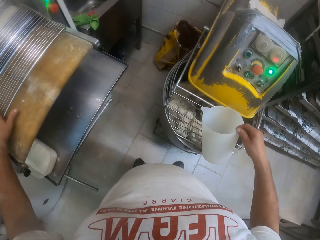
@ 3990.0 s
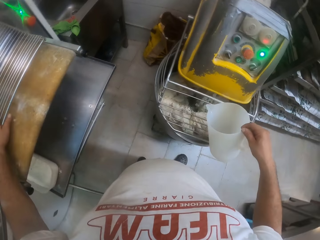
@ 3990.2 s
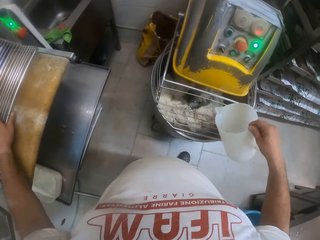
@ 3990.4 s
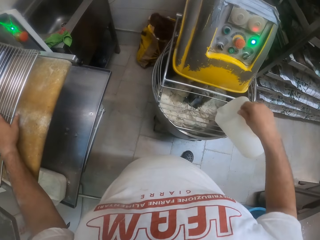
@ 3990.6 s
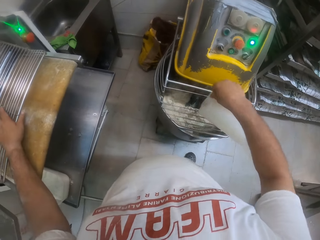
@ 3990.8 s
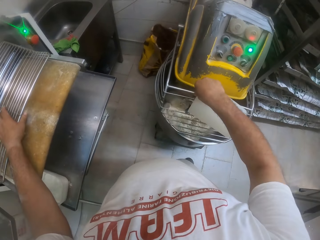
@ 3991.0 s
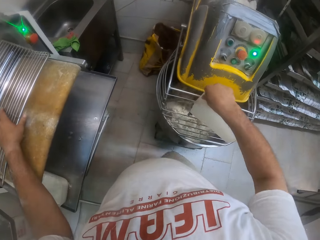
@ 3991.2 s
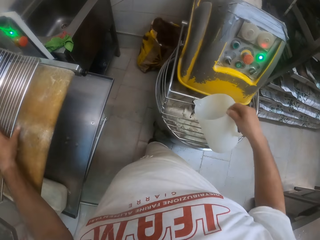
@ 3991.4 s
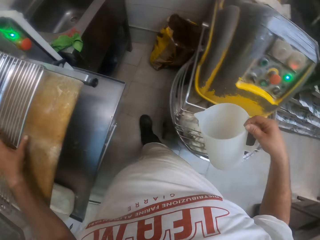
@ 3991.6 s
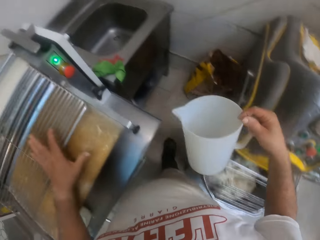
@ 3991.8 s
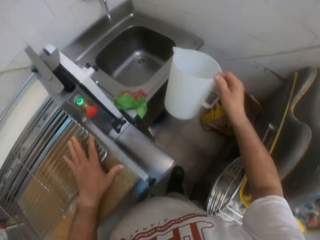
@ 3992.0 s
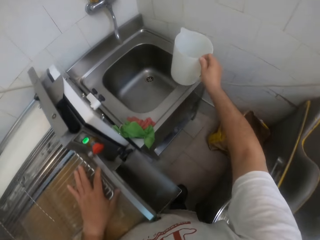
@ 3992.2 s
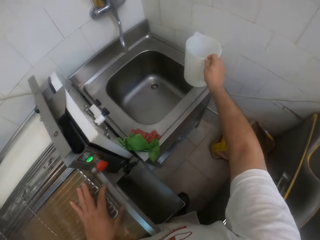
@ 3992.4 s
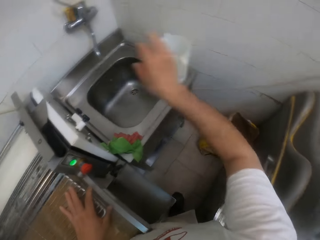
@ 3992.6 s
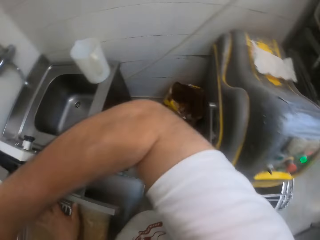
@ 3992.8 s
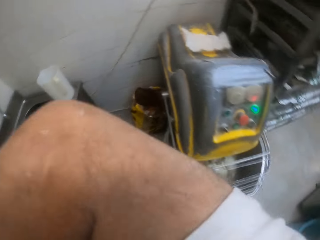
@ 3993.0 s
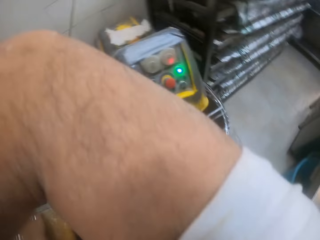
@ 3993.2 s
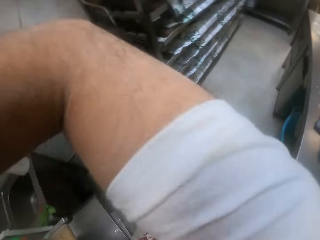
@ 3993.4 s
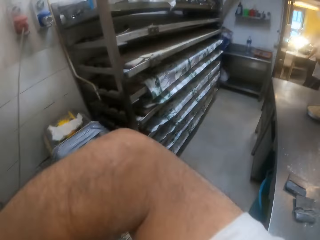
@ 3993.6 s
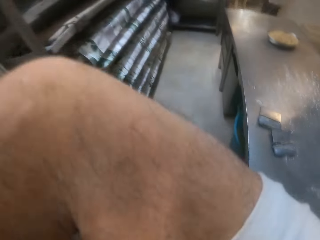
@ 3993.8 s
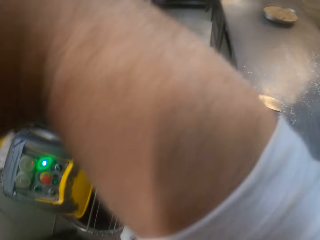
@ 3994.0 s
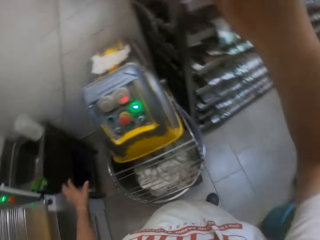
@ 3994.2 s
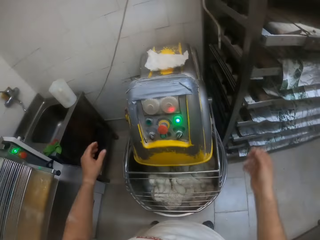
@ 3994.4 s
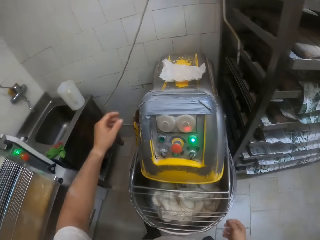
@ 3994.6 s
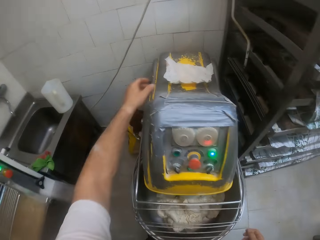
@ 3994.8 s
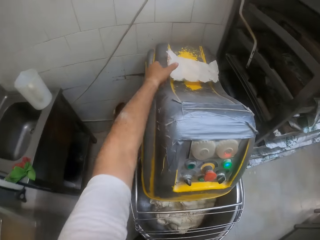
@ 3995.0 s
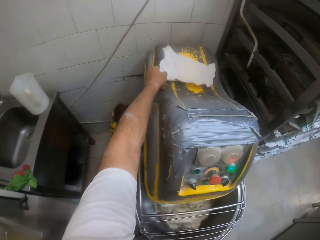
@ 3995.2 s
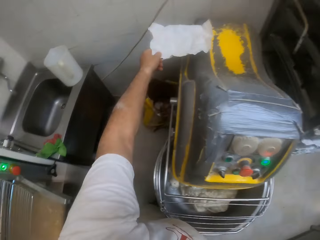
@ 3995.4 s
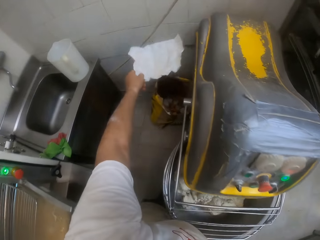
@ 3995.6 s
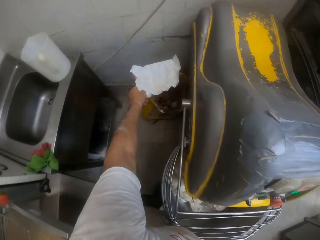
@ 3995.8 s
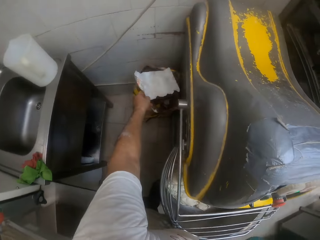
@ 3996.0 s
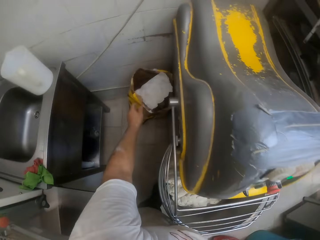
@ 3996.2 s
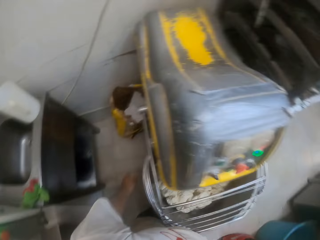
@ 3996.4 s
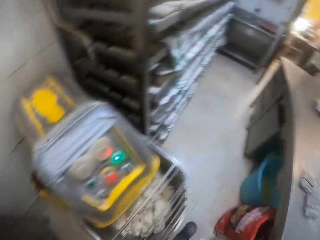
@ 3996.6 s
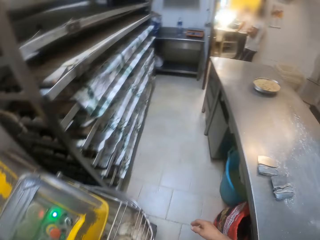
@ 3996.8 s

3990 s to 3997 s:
The camera wearer drops the jug on the kitchen sink with his right hand. He lifts his hand to something. He picks up a paper on the dough kneading machine with his left hand. He drops the paper in a dustbin with his left hand.

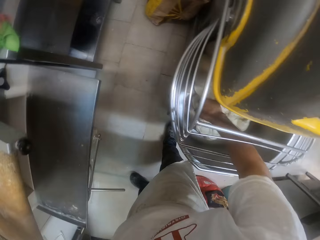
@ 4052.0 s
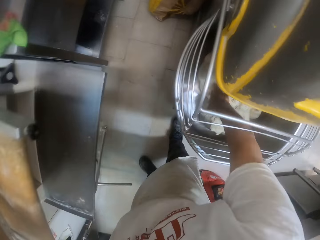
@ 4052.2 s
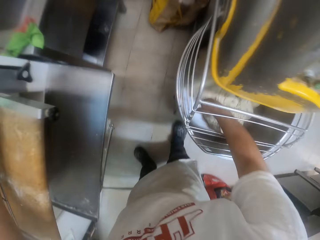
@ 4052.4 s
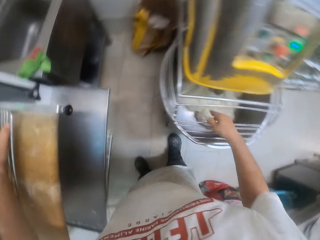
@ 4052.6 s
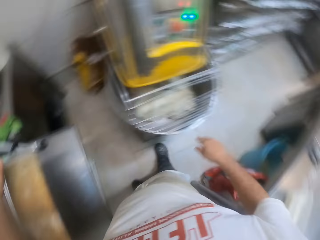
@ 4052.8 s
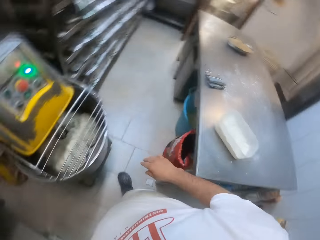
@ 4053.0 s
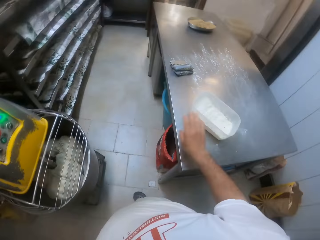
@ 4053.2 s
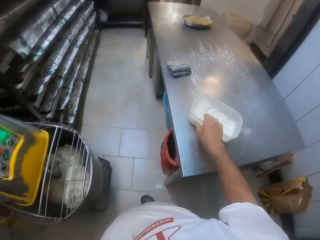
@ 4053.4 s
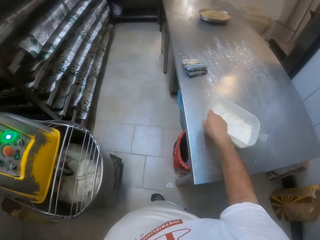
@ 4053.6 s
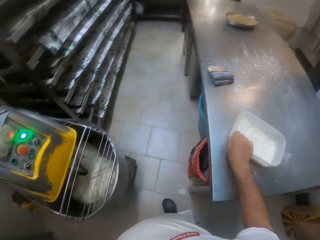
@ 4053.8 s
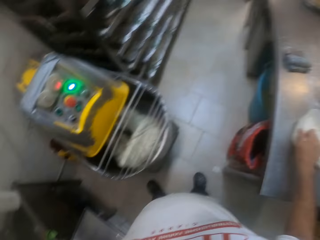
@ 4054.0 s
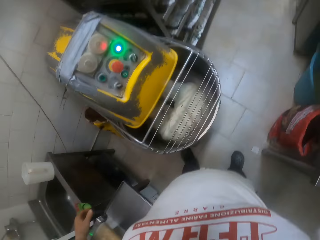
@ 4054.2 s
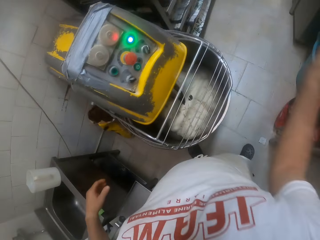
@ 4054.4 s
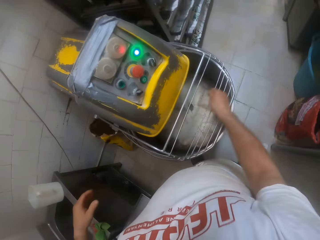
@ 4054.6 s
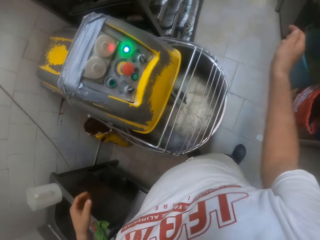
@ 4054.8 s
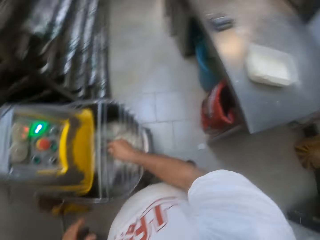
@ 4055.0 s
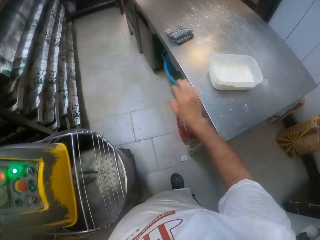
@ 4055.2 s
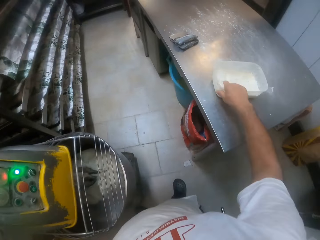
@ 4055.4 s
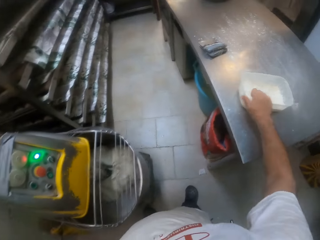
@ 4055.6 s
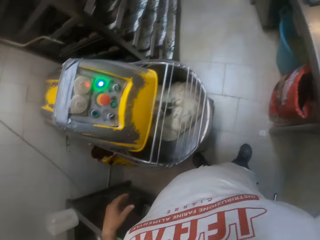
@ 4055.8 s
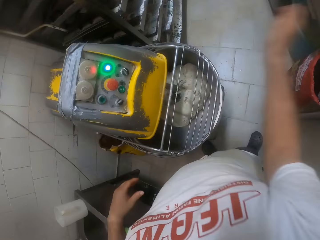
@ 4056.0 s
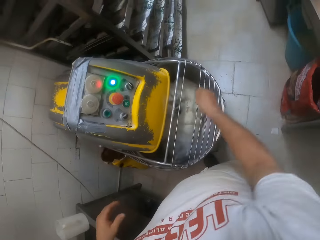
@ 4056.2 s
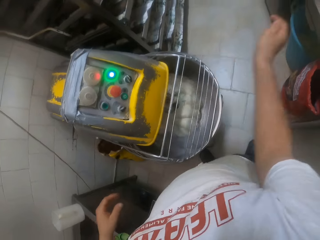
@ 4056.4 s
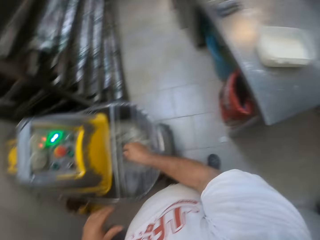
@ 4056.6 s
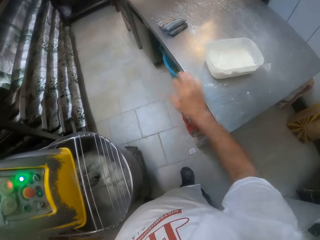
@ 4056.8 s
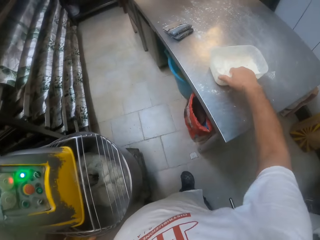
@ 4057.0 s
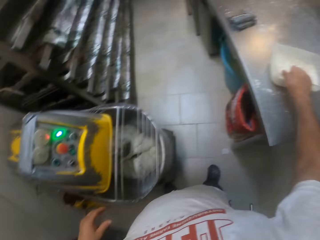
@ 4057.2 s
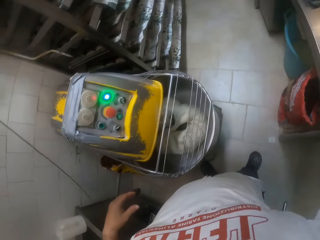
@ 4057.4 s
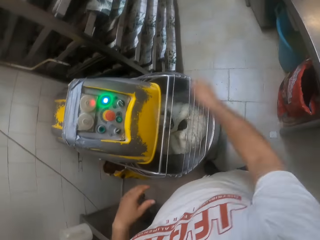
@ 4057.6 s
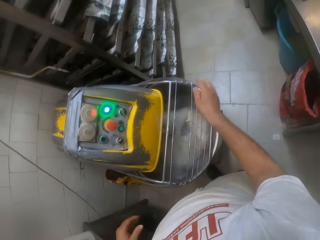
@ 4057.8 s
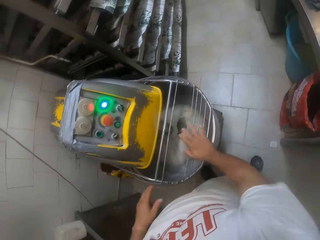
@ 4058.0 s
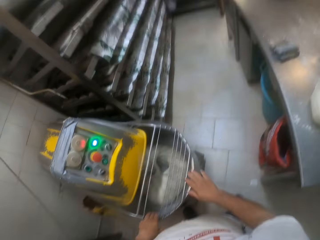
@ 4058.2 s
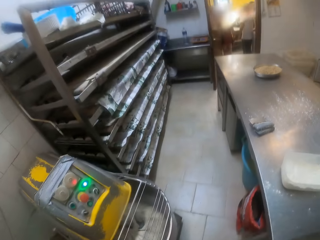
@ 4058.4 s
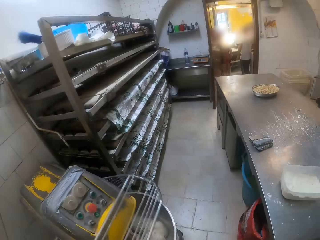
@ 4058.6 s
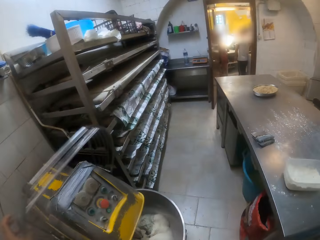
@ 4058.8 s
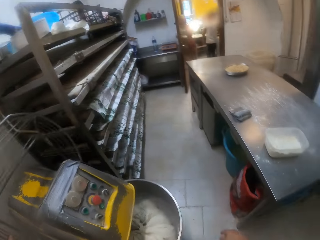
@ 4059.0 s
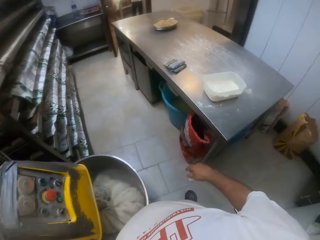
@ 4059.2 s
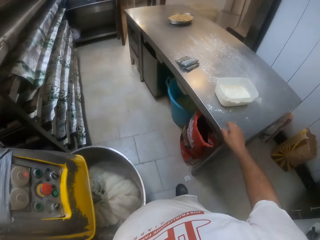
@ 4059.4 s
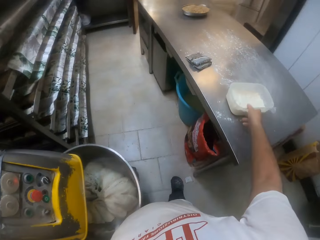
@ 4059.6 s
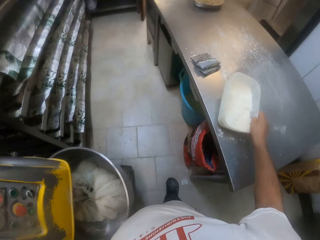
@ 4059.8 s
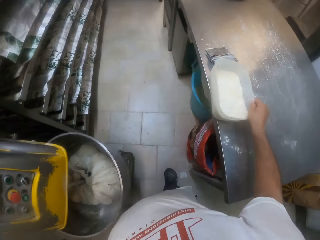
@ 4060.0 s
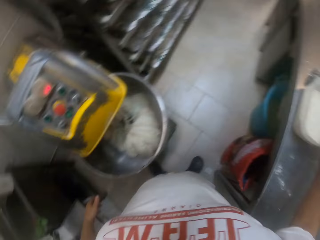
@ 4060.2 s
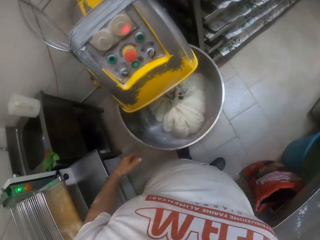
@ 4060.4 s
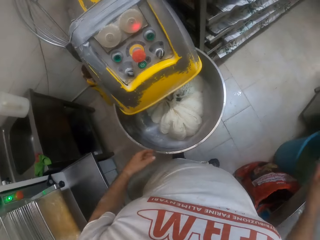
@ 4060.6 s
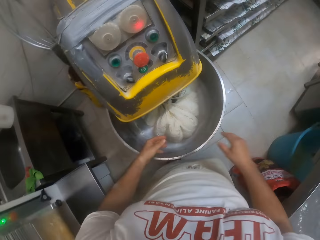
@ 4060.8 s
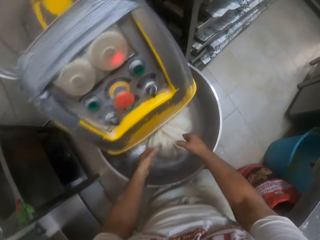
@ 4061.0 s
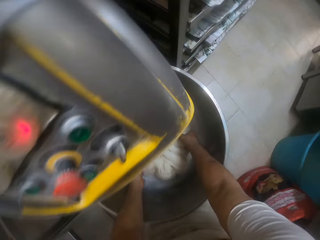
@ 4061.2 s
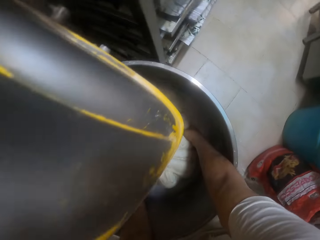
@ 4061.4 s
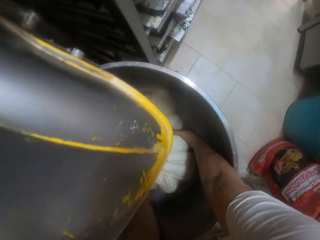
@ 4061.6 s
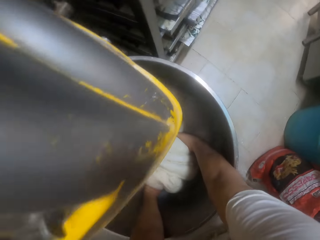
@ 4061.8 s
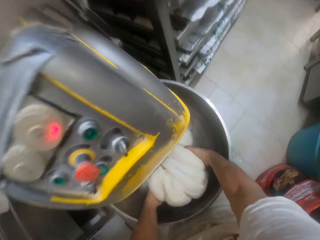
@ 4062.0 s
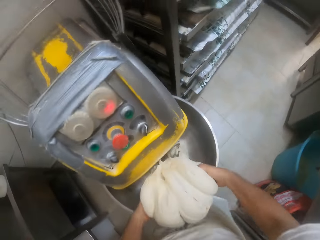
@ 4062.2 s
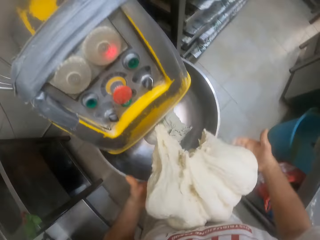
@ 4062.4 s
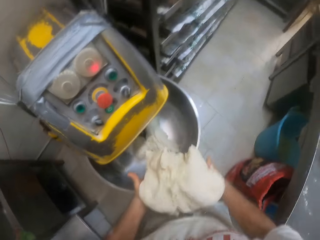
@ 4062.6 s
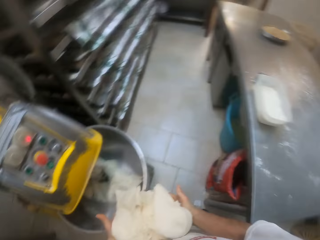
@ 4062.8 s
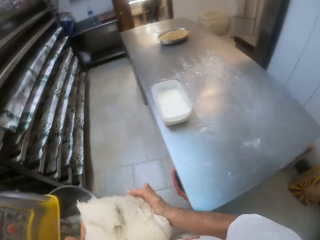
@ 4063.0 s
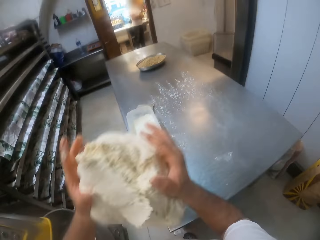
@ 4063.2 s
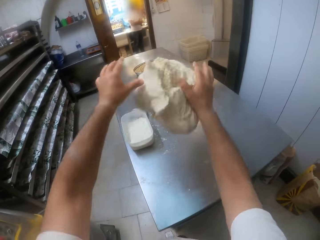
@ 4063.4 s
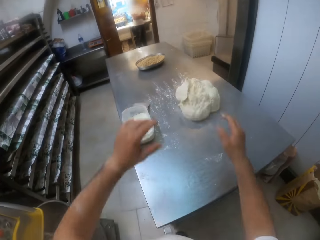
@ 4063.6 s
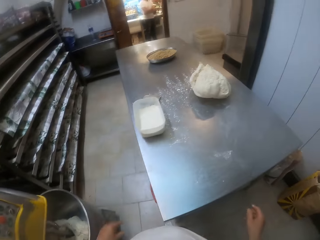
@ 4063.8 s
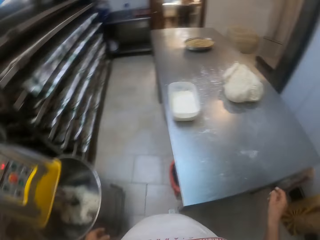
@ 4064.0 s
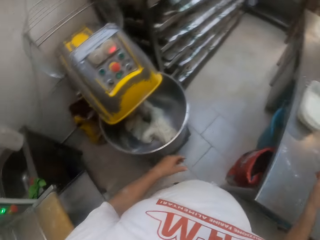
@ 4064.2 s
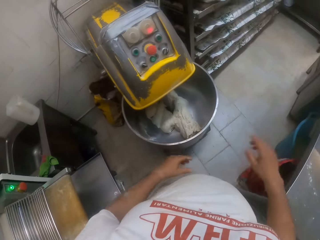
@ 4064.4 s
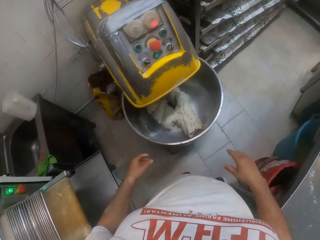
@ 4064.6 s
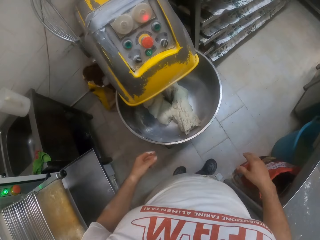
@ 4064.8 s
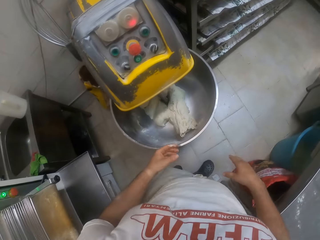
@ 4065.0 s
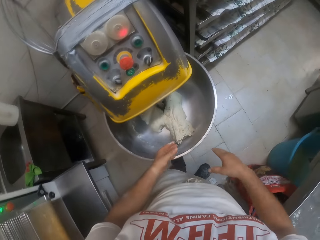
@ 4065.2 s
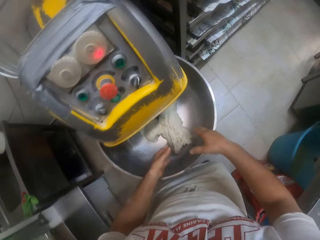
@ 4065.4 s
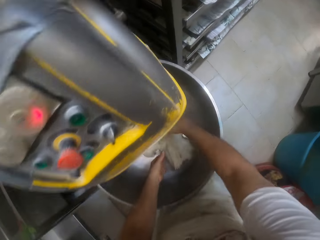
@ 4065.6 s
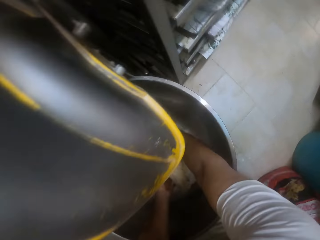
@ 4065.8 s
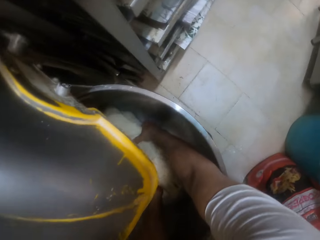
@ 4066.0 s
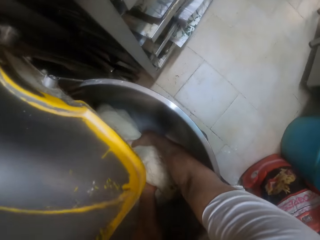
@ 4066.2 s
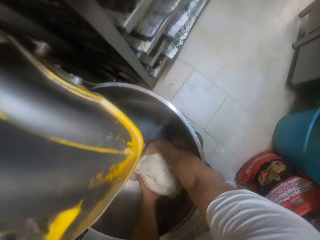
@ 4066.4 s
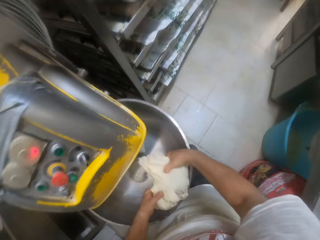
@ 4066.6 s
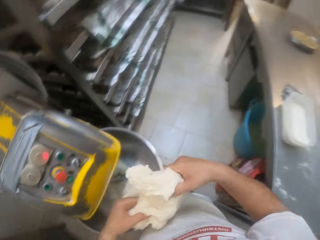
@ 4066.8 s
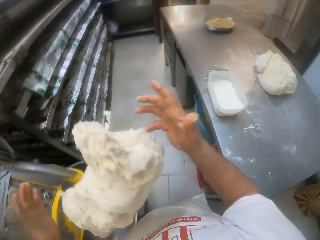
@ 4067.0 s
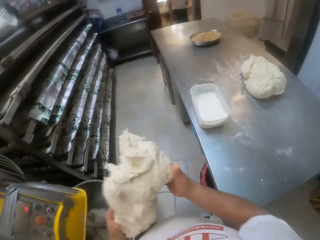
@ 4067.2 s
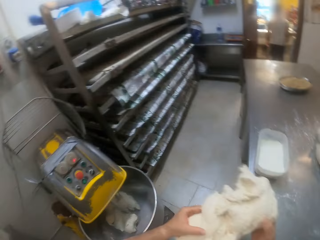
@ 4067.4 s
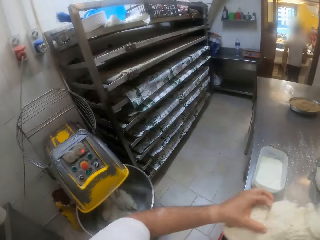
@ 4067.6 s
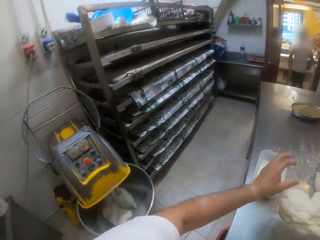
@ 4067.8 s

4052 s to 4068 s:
The camera wearer takes out his right hand from inside a dough mixer. He dips his right hand into a bowl of flour on a table. He throws the flour in his right hand into the dough mixer. He dips his right hand into the bowl of flour on the table. He throws the flour in his right hand into the dough mixer. He dips his right hand into the bowl of flour on the table. He throws the flour in his right hand into the dough mixer. He opens the steel lid on the dough mixer with his left hand. He moves the bowl of flour on the table with his right hand. He dips his hands into the dough mixer. He lifts the dough in the dough mixer with his hands. He flips the dough in his hands. He throws the dough in his hands on the table. He dips his hands into the dough mixer. He lifts the dough in the dough mixer with his hands. He flips the dough in his hands.
